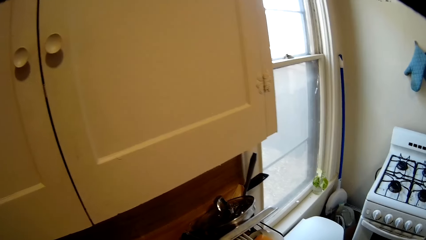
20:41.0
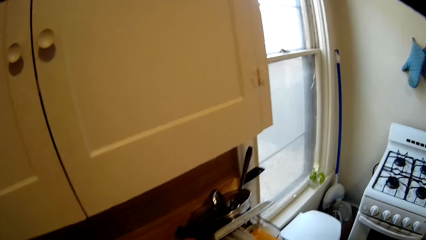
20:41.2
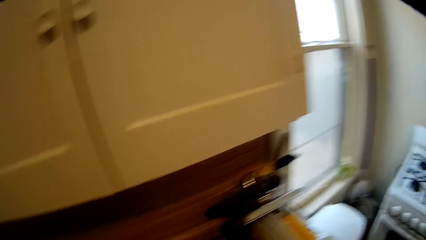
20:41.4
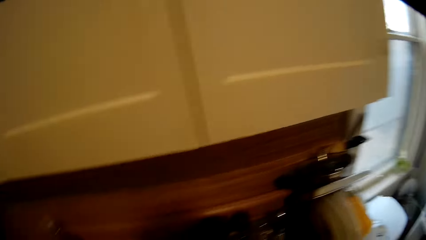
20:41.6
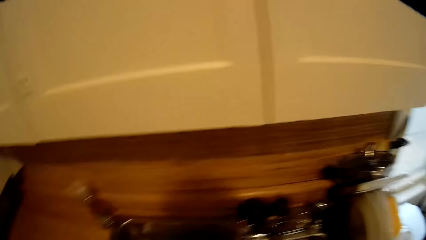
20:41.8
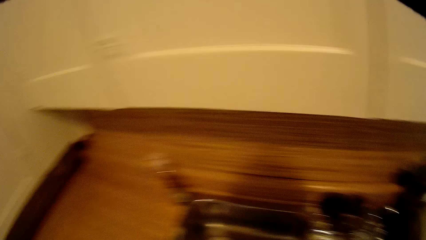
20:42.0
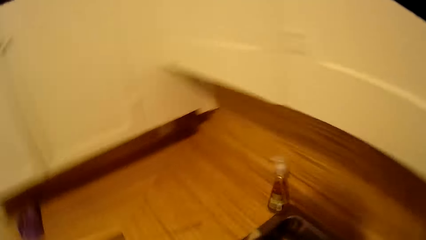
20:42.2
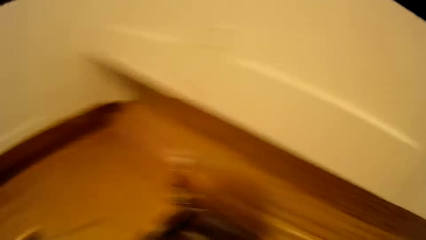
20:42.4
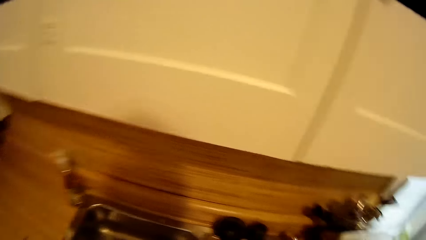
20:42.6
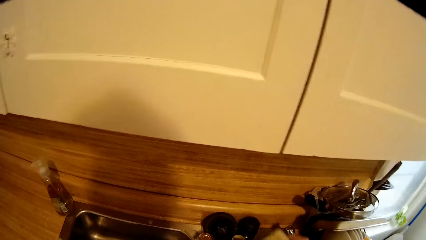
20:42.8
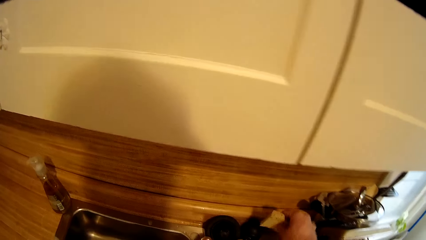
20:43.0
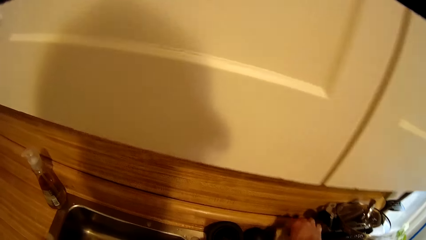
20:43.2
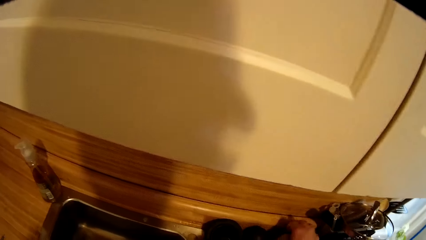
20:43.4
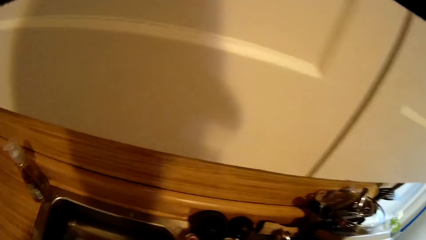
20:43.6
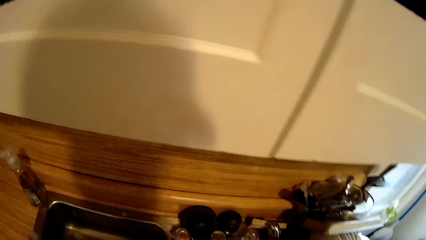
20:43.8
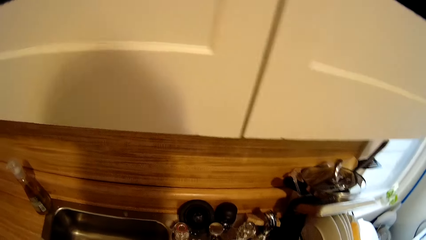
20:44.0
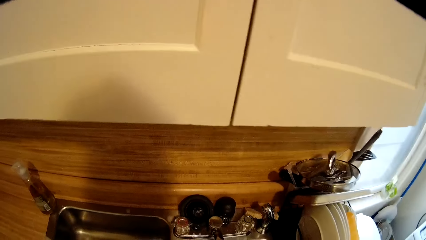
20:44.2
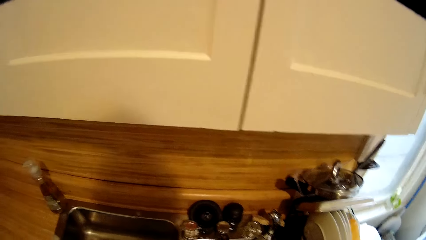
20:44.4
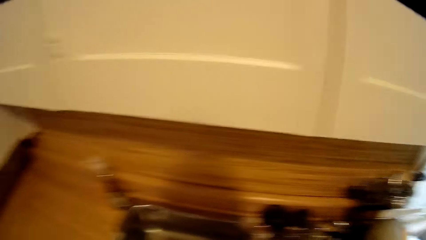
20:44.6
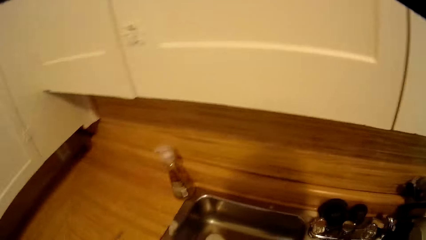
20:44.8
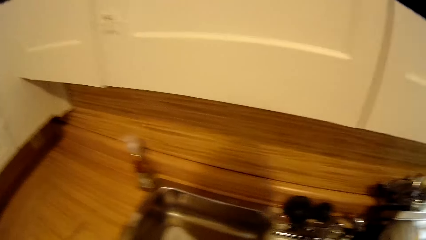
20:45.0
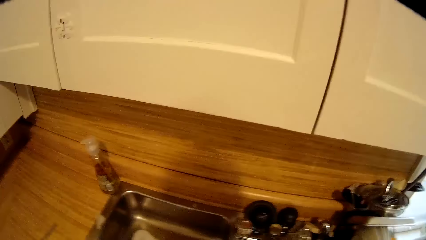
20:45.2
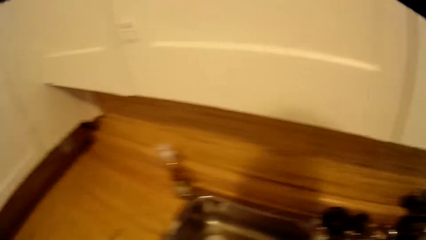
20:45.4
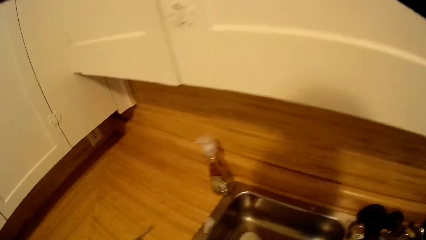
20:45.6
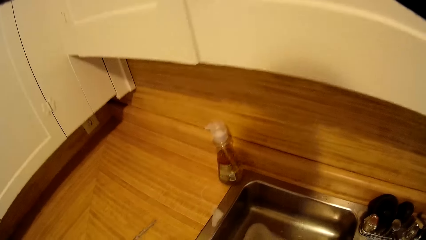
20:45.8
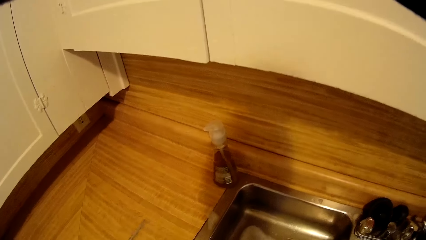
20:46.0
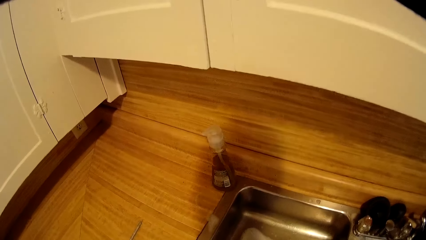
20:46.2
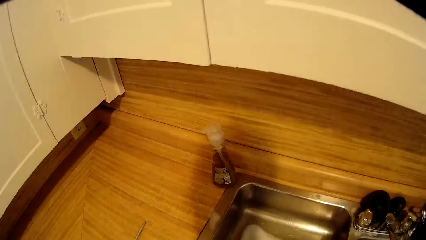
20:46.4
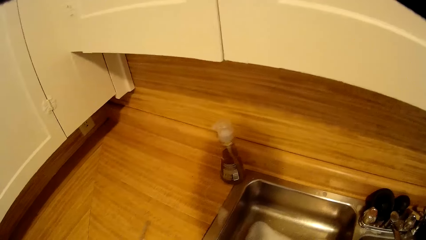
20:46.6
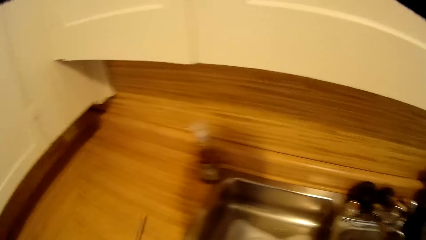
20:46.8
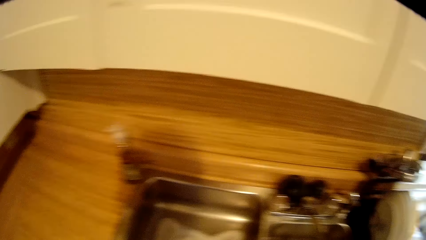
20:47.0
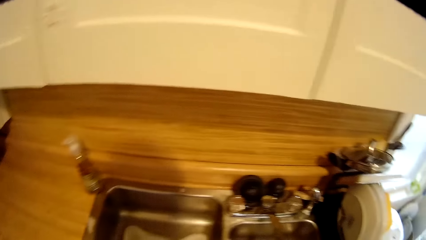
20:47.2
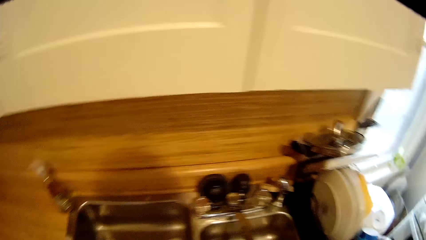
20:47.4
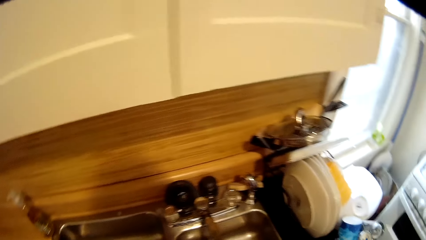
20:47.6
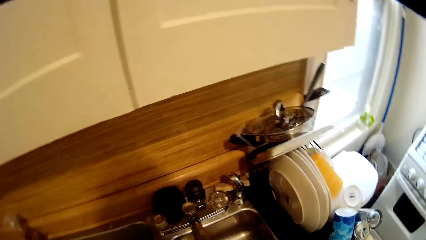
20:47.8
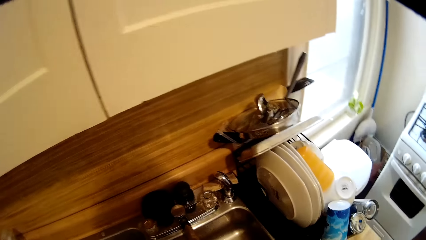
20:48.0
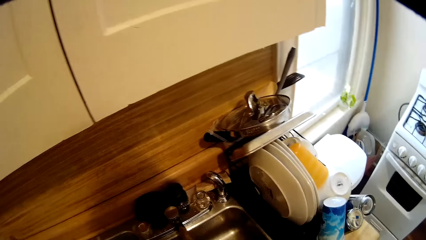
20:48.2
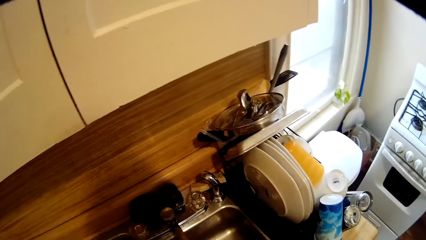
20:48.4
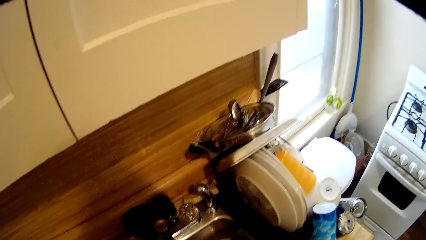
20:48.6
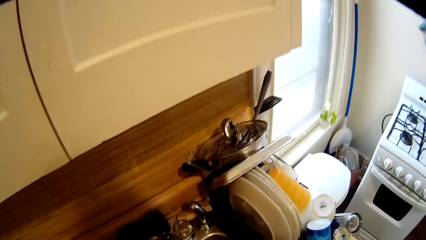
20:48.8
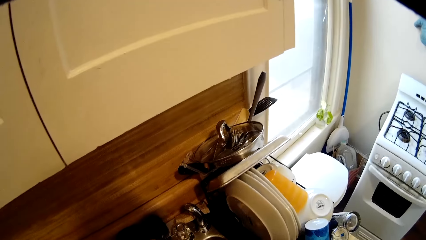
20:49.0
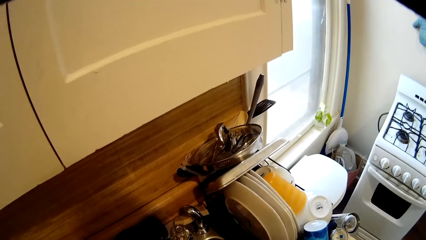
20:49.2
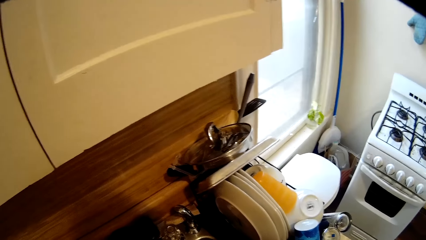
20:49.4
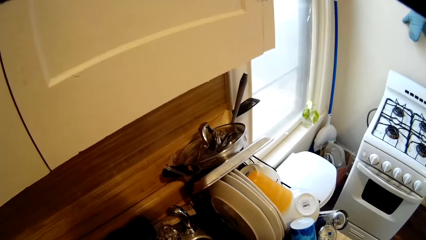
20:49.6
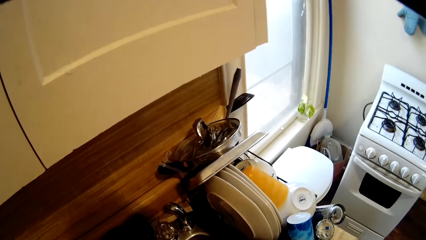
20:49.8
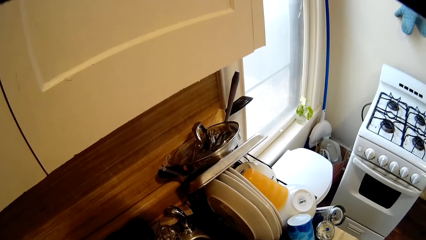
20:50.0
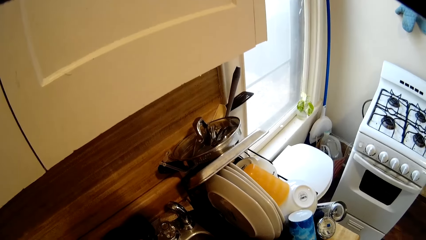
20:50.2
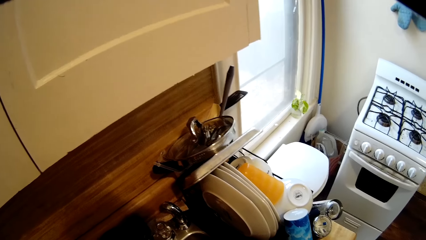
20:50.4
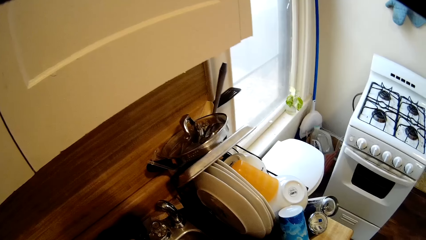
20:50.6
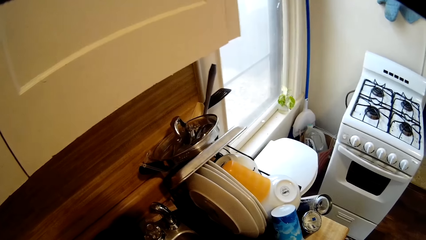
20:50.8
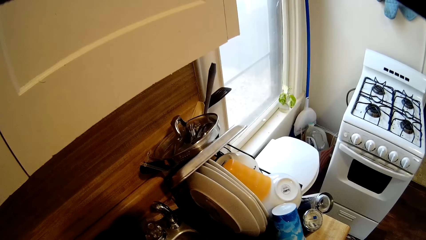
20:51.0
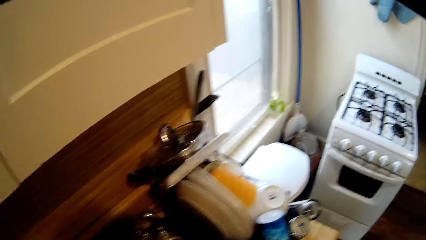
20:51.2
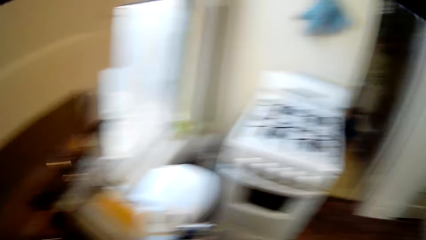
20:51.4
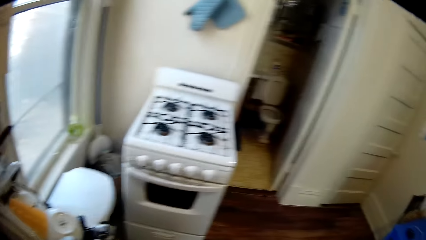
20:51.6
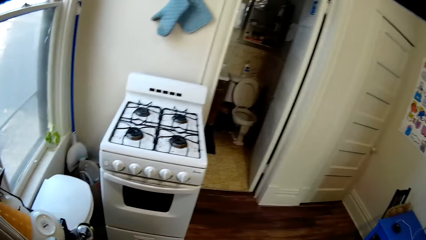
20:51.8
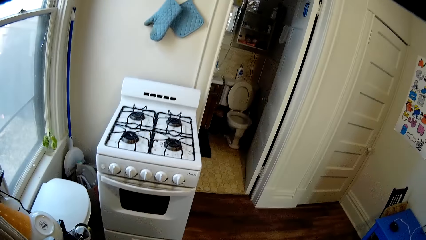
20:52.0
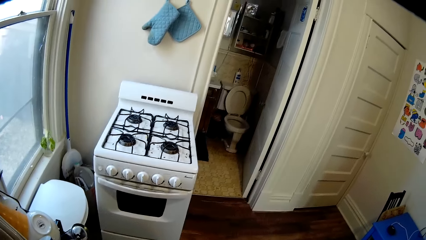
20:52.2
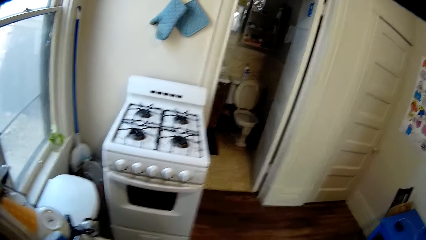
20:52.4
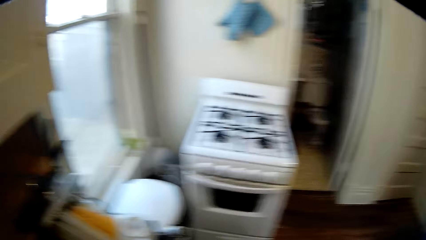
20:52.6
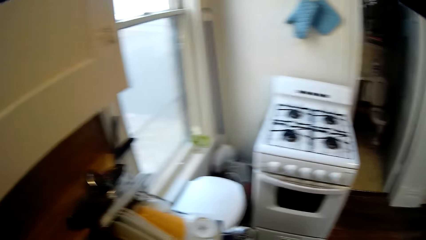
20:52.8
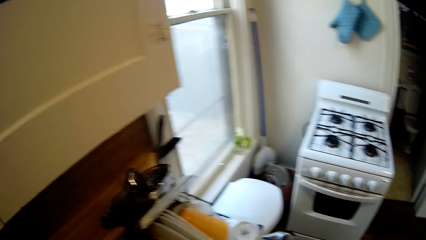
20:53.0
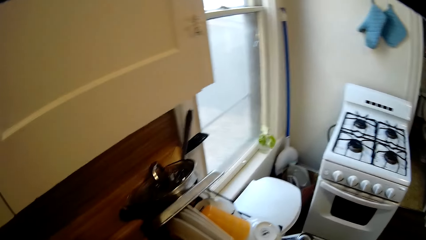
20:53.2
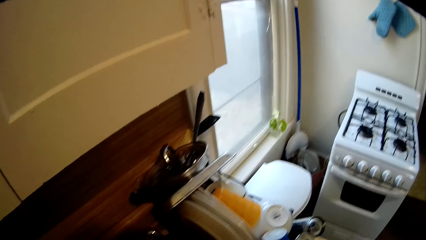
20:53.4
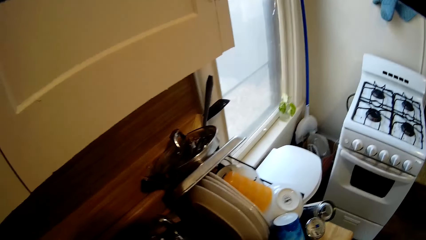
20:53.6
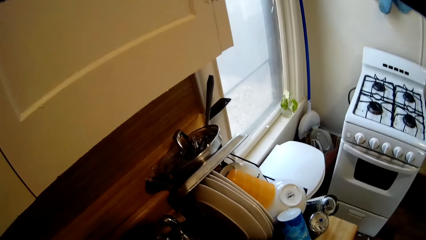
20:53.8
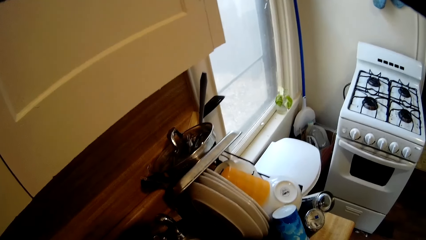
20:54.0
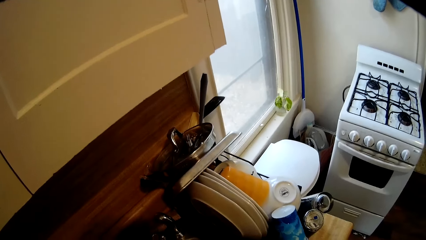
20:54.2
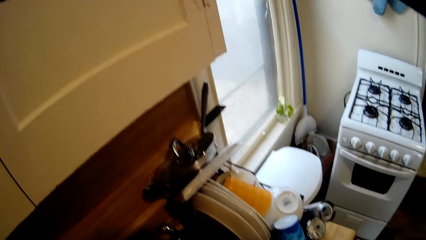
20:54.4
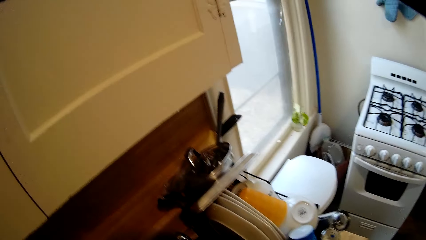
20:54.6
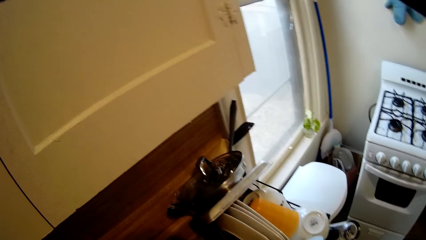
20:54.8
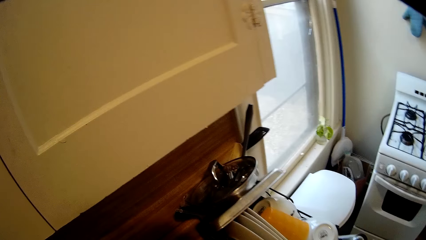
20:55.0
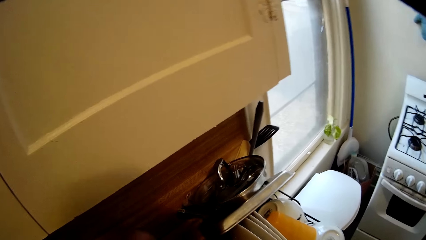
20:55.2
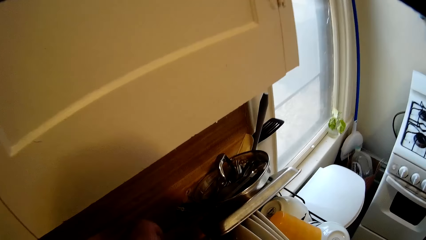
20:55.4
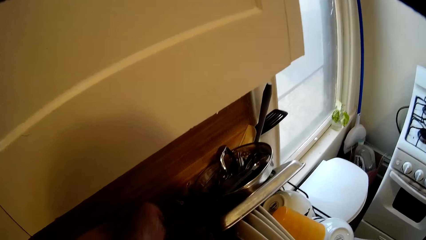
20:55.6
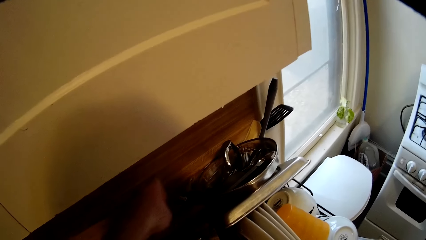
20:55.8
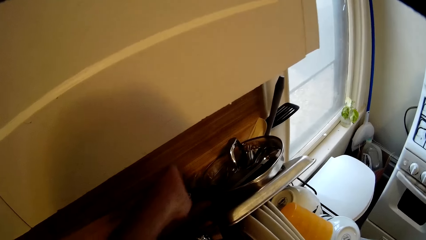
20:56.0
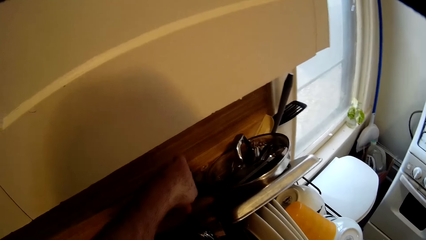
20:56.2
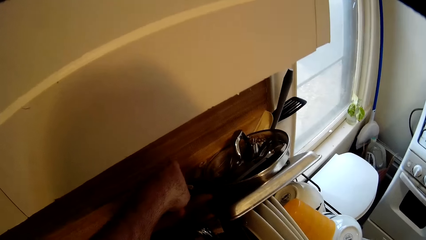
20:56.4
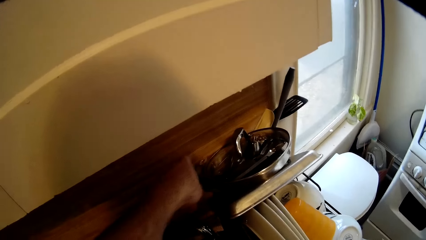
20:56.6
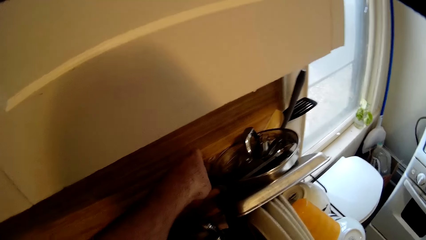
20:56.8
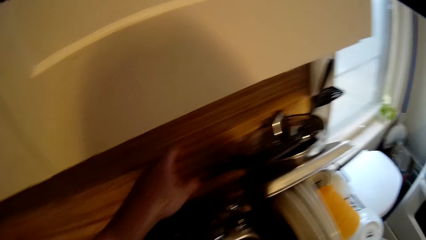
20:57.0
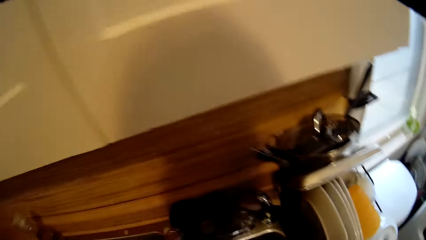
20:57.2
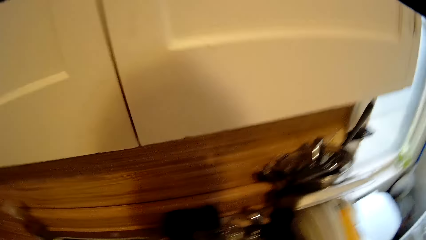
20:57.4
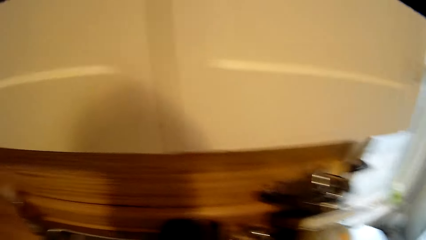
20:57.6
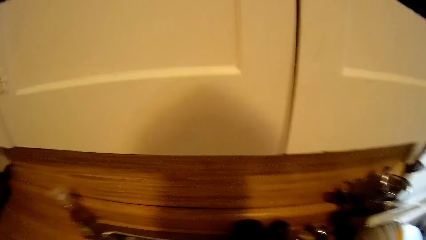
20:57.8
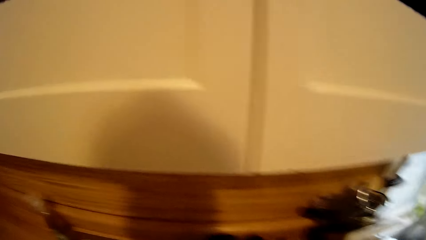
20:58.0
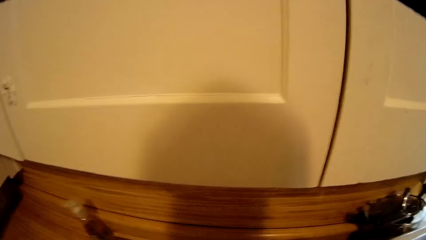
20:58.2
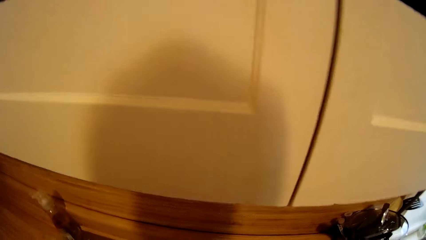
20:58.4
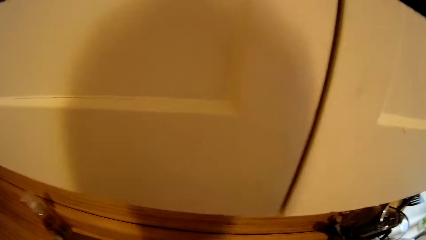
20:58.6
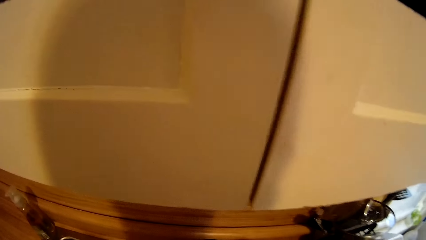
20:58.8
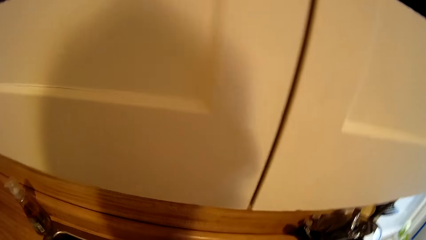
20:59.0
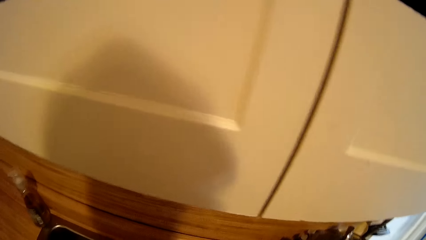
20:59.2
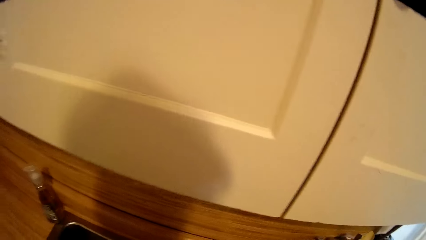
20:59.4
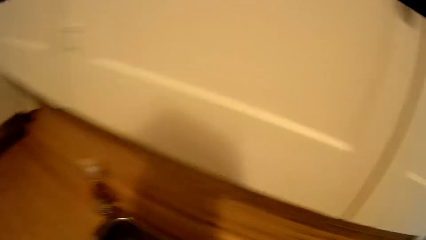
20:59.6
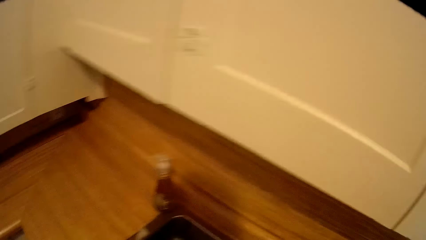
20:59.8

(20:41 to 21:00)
The camera wearer puts the dish sponge on the sink. They look around. They pick up something on the countertop. They move around, look around, move around and look around. They put something on the utensils. They look around.
